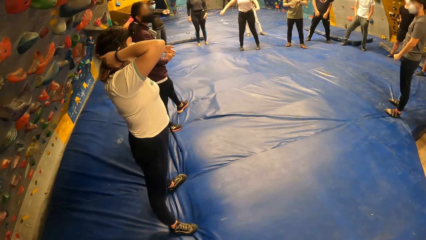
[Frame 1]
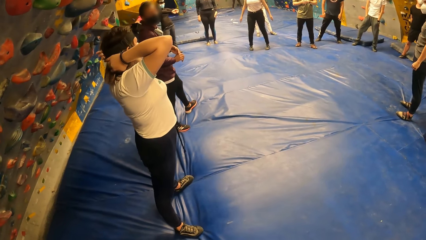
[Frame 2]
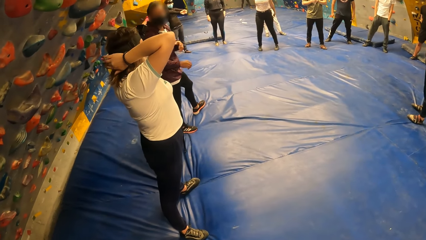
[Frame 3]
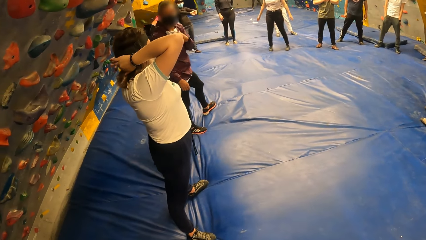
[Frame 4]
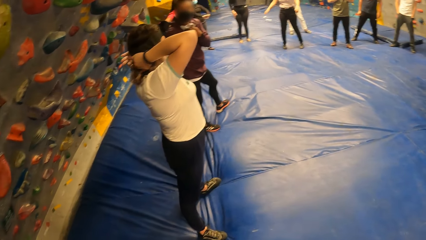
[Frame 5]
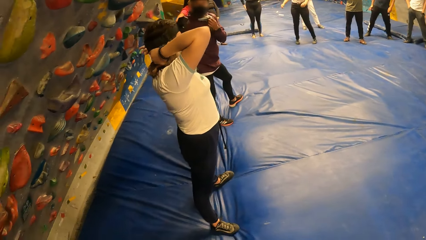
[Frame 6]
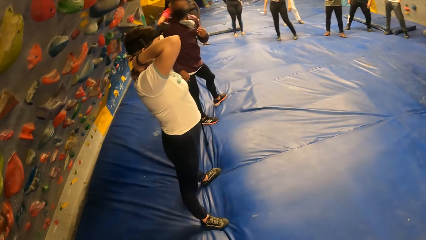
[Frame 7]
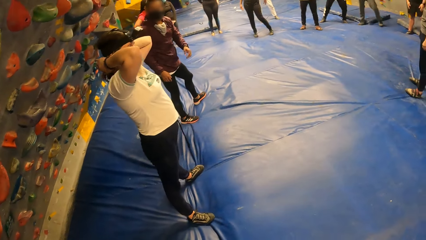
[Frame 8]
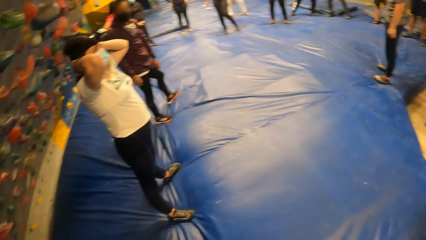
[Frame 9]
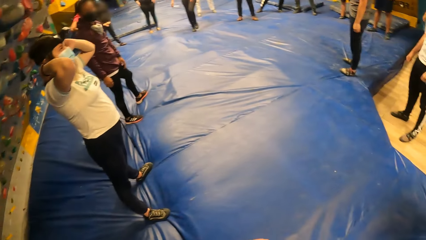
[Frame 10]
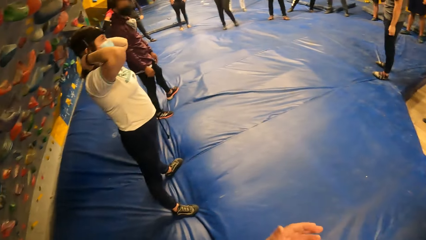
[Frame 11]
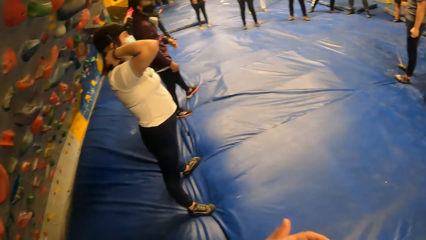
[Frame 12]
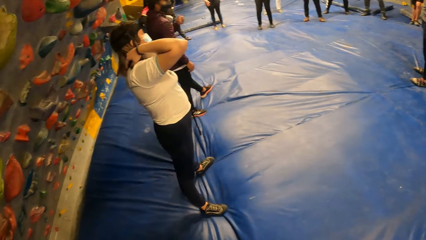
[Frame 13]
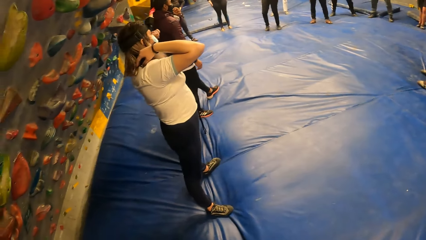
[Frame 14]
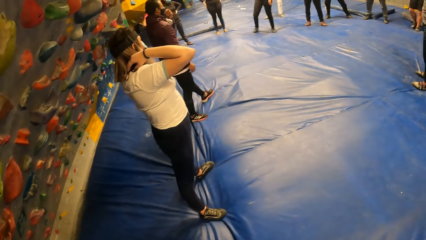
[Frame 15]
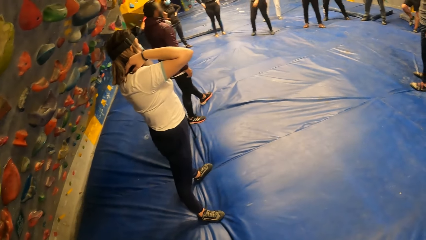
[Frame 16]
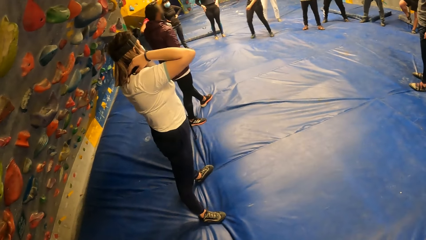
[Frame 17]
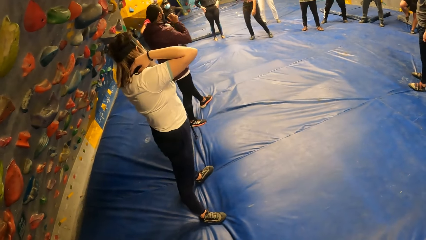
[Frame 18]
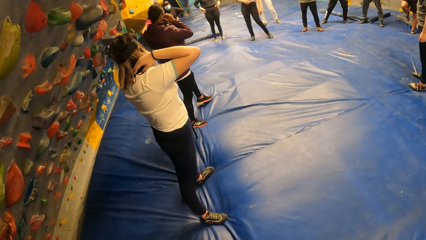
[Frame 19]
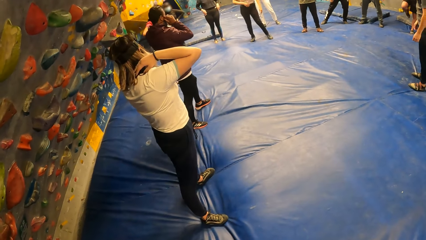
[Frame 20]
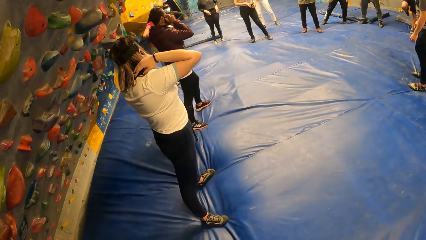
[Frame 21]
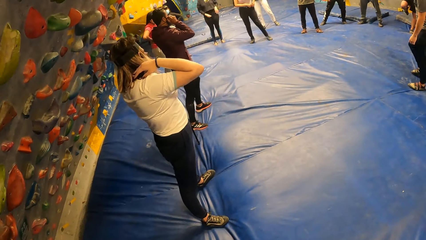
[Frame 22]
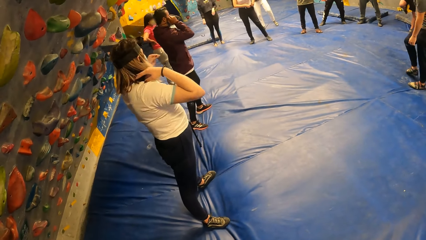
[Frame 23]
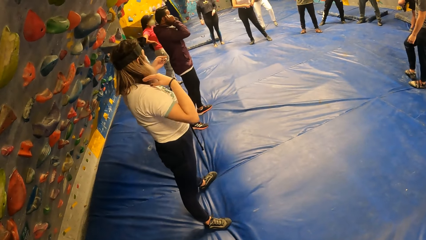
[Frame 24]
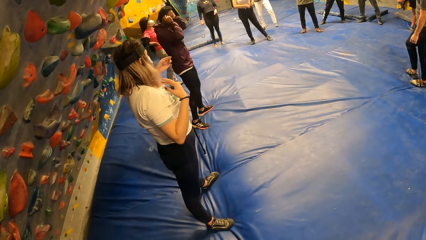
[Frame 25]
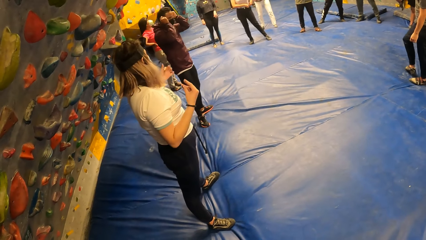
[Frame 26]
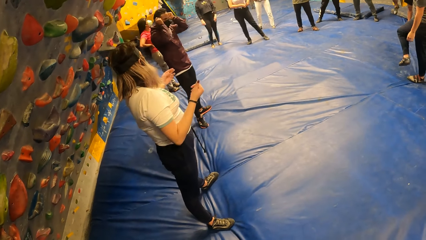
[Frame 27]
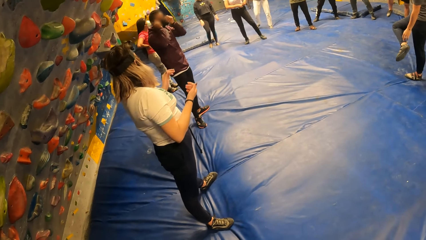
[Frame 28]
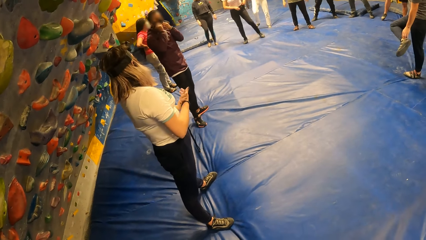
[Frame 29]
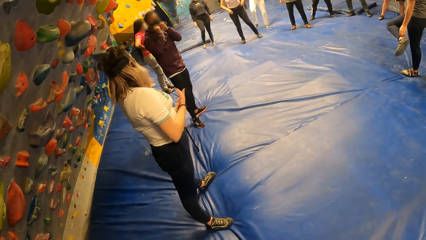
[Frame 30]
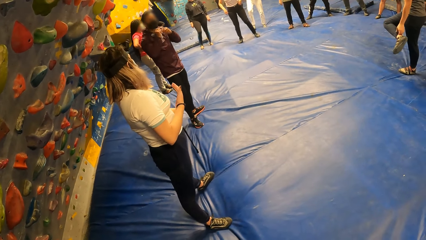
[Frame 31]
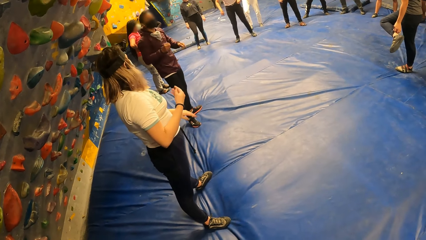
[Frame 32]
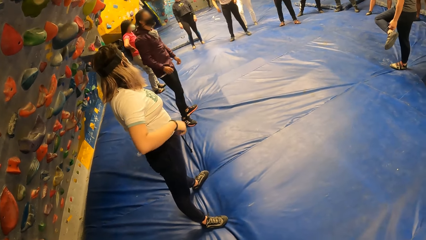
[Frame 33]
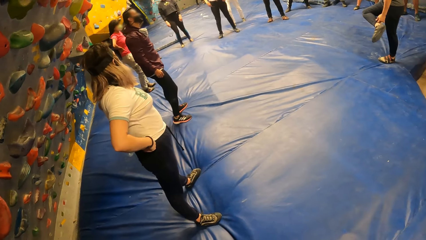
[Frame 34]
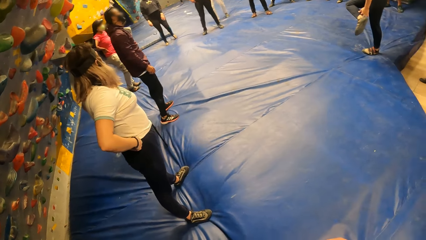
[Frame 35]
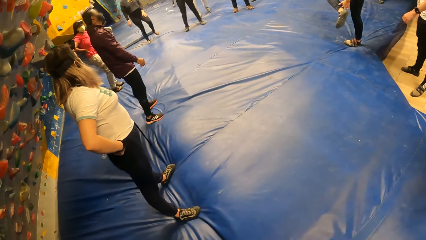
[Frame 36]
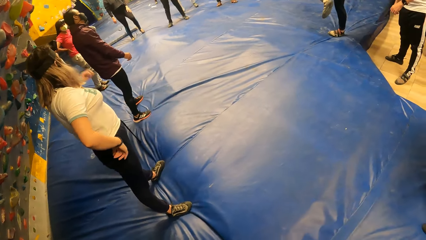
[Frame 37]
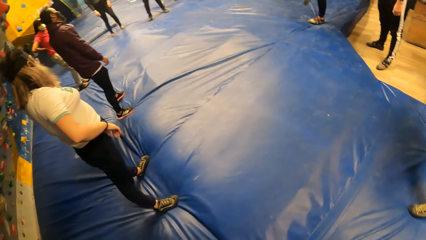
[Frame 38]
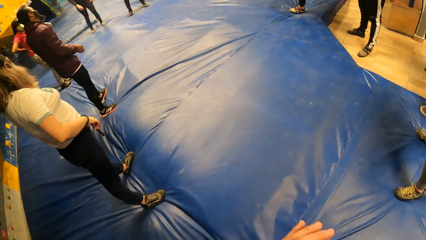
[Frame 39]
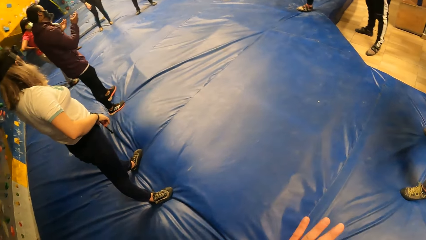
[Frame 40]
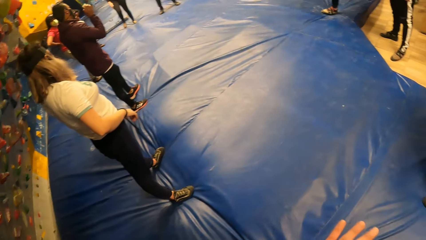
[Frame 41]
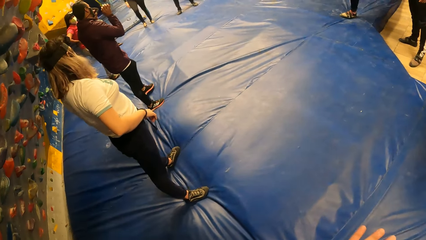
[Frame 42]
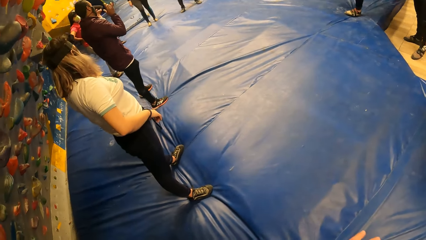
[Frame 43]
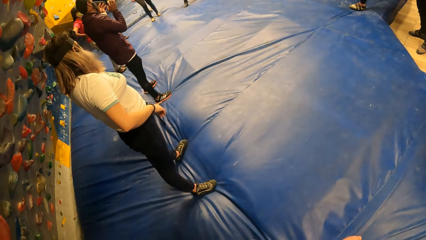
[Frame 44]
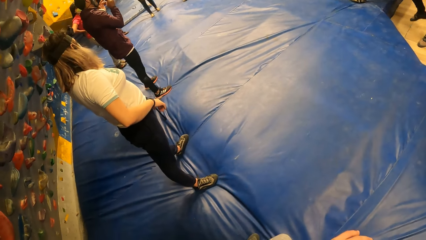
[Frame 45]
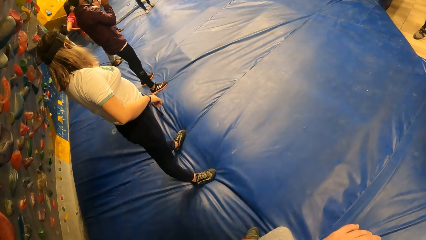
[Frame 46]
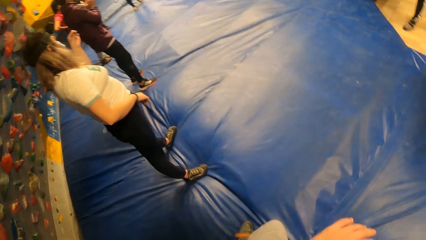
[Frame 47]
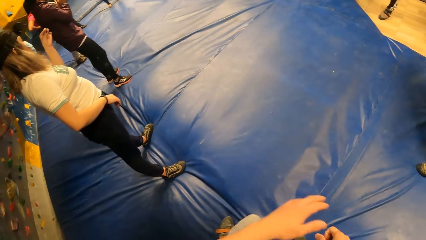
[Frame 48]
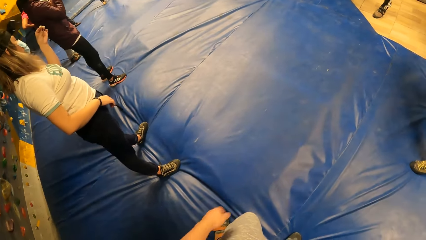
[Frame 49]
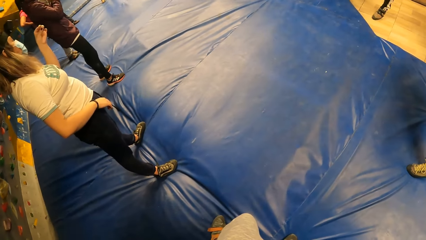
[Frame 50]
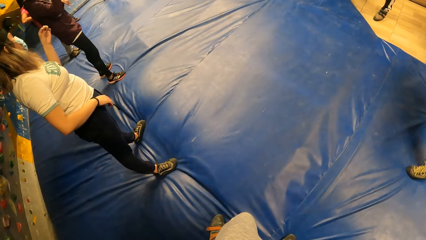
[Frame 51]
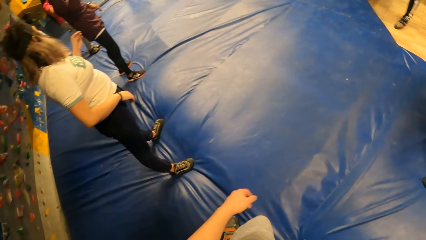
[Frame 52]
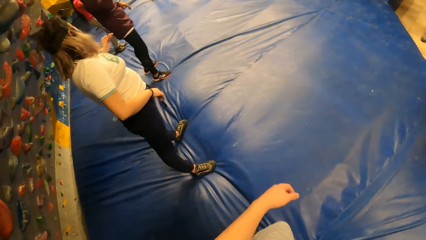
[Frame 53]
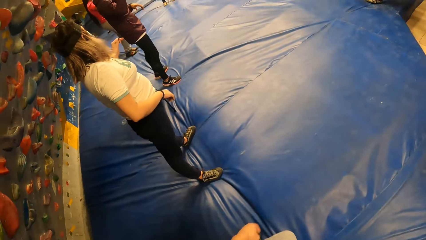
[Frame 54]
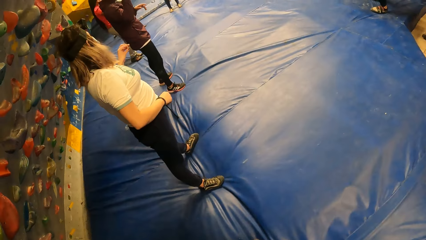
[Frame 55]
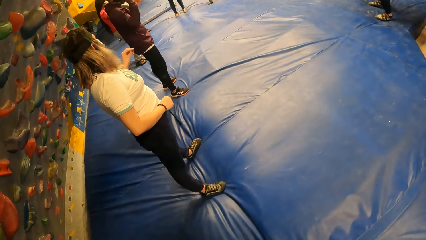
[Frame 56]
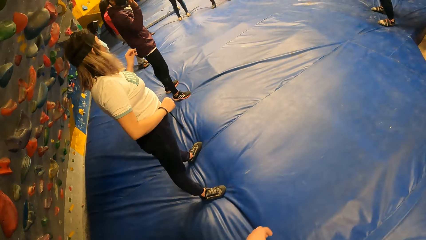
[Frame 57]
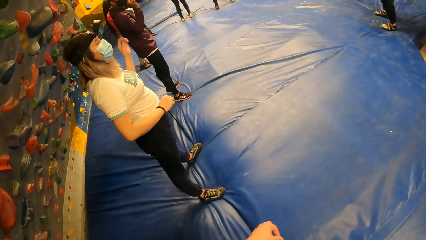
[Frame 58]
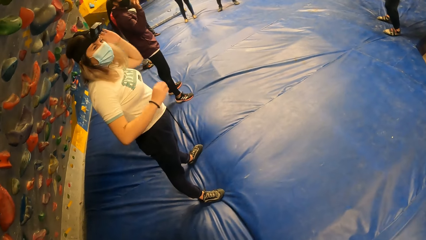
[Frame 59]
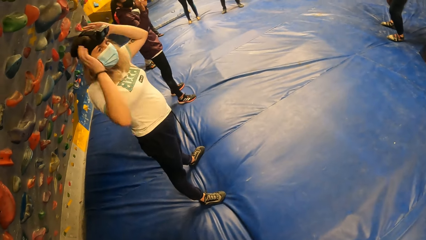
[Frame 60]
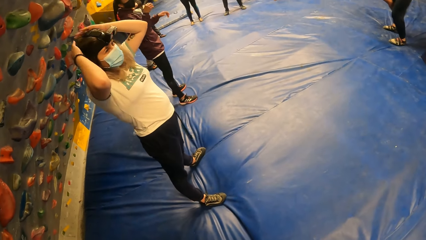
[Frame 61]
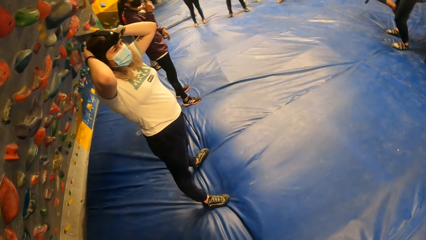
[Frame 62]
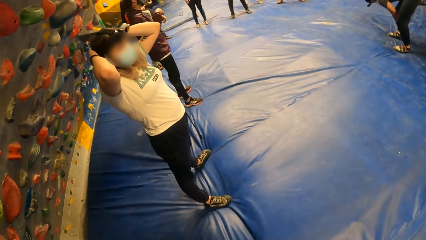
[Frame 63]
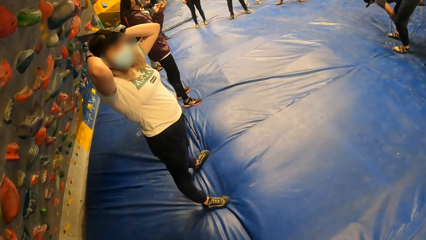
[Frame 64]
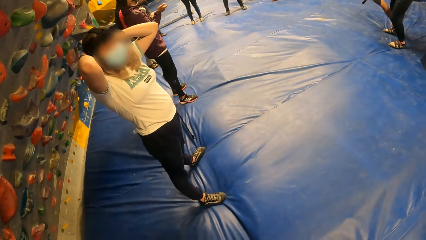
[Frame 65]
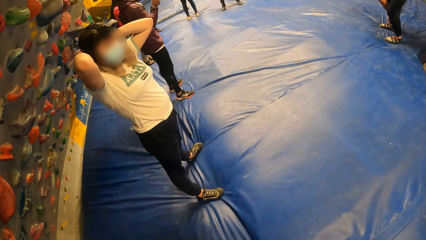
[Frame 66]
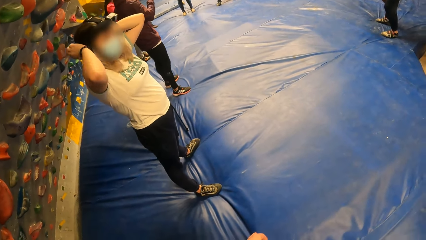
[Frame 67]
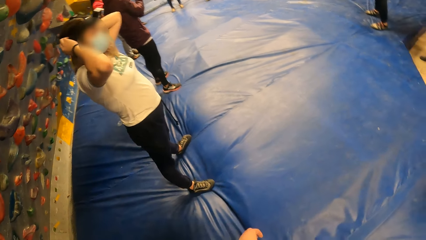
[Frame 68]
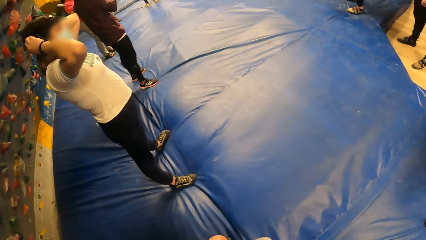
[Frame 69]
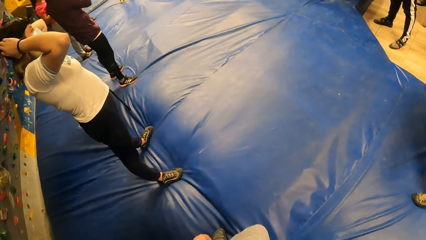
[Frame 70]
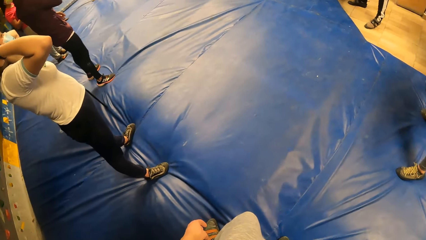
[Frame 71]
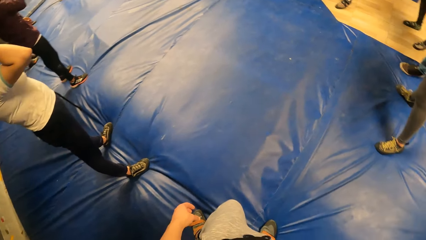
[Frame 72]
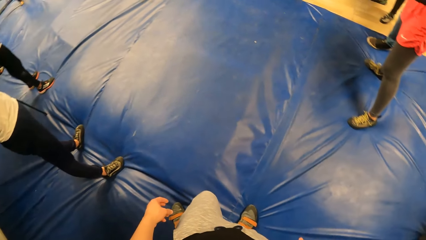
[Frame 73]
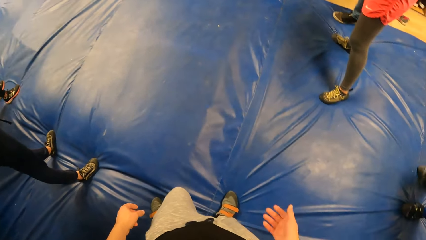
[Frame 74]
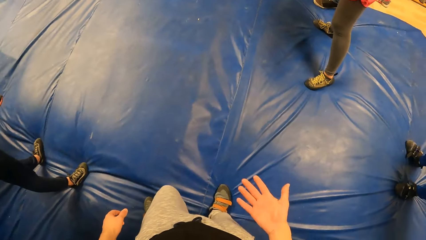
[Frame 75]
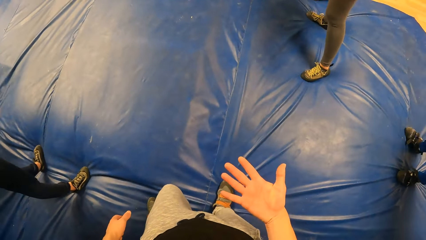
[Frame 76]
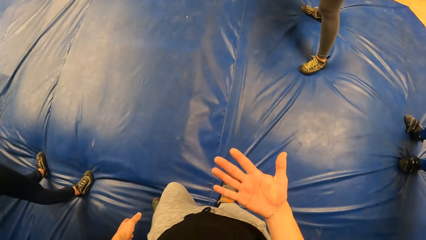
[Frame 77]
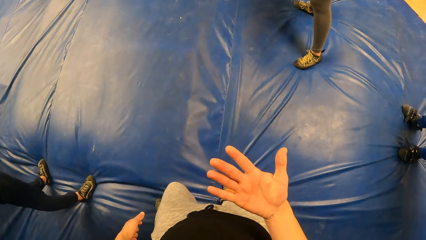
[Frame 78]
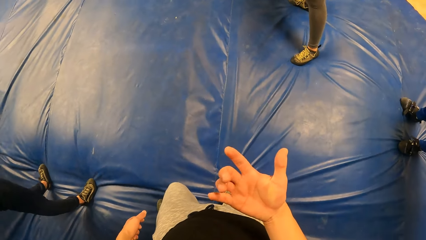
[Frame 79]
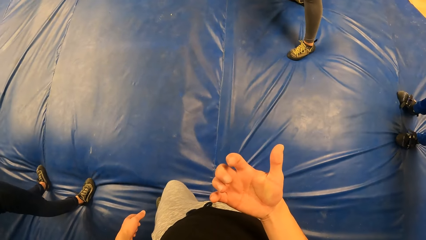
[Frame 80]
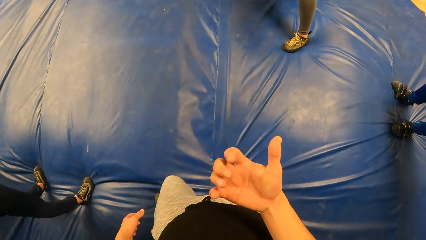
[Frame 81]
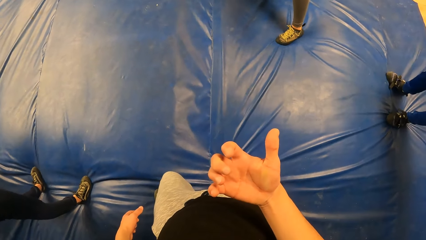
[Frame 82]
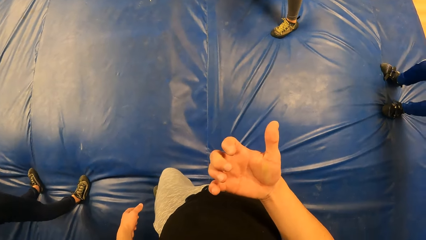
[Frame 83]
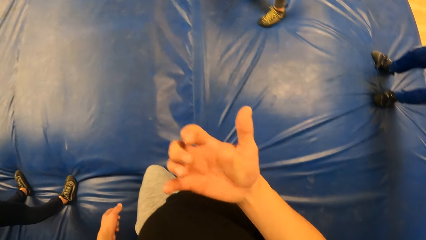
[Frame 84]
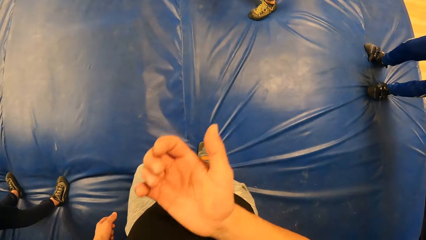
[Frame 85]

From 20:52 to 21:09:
A person puts the hand behind the head. The camera wearer moves the hand. They move the hand again. The person touches the head. The camera wearer looks at the palm of the right hand.
